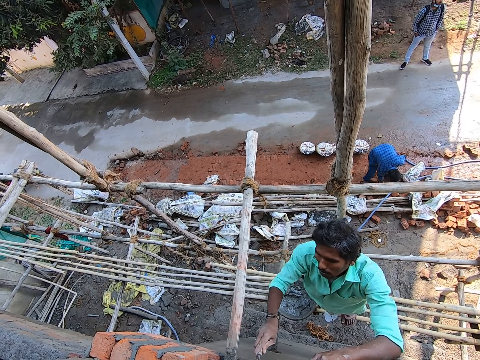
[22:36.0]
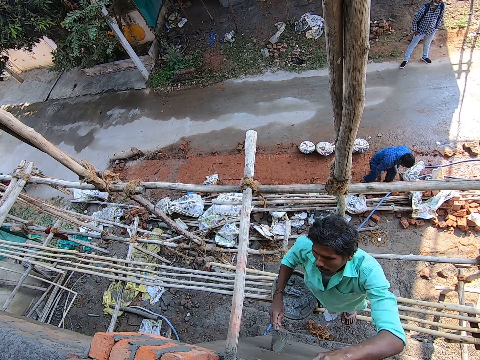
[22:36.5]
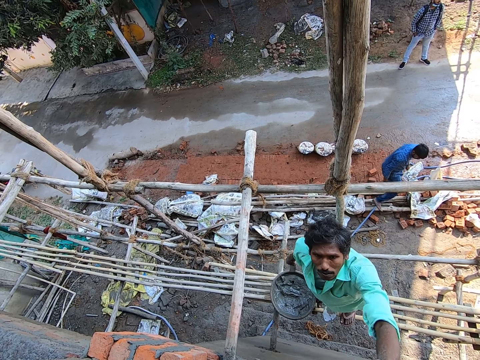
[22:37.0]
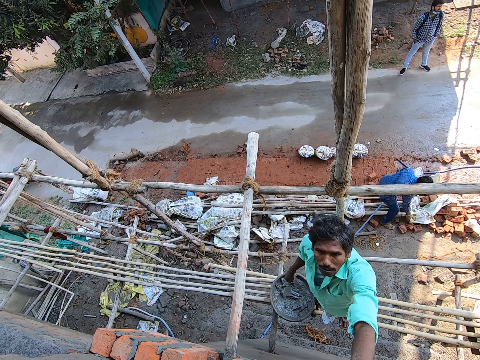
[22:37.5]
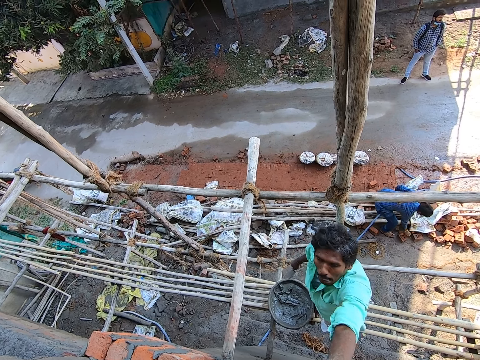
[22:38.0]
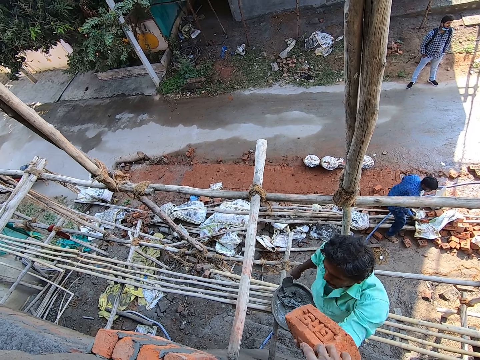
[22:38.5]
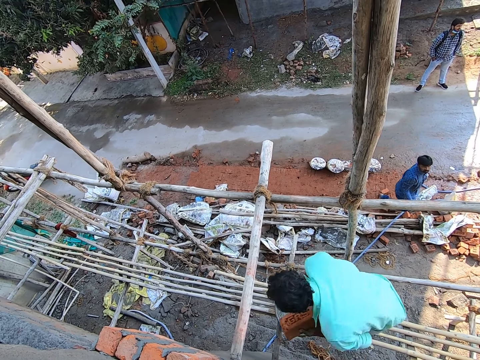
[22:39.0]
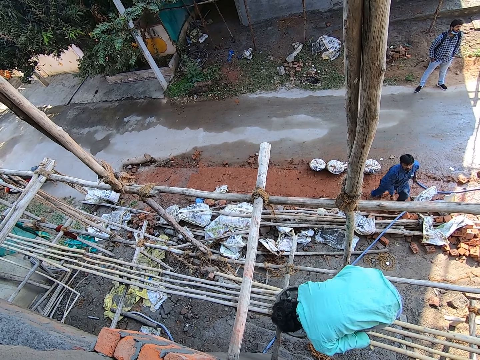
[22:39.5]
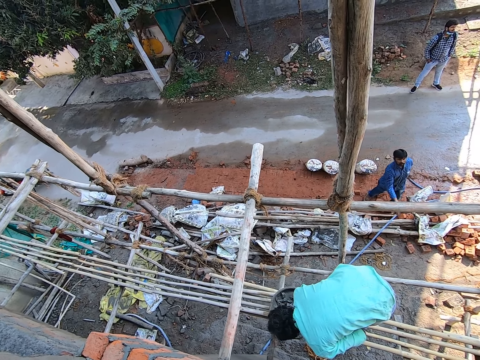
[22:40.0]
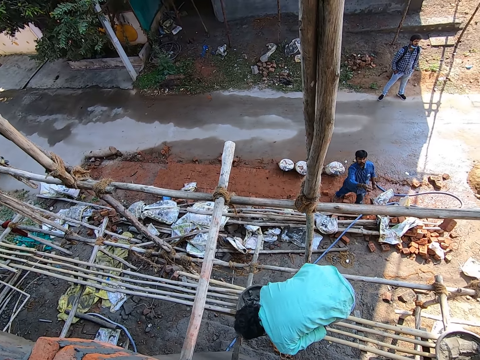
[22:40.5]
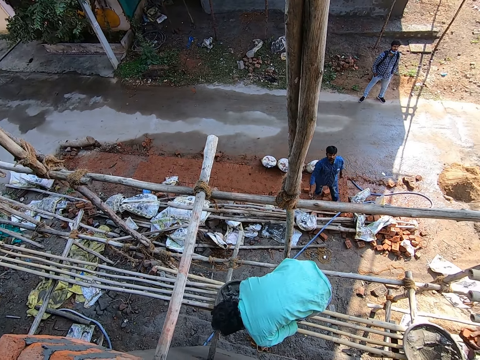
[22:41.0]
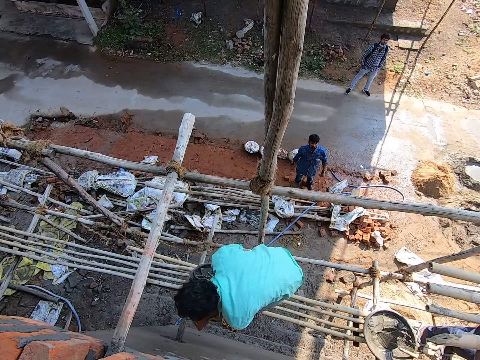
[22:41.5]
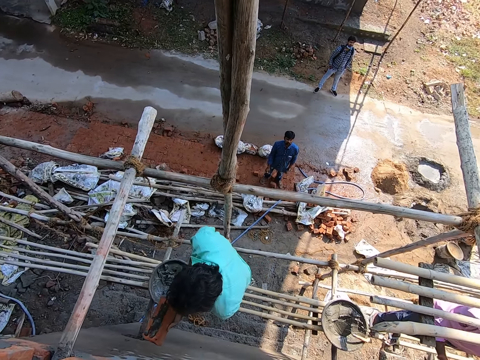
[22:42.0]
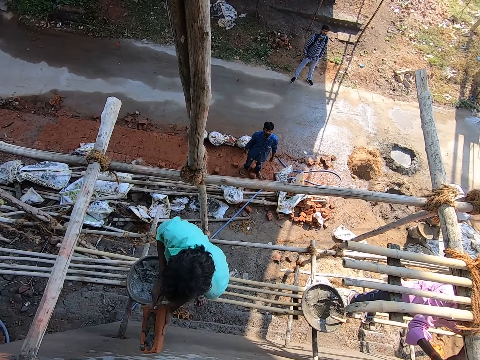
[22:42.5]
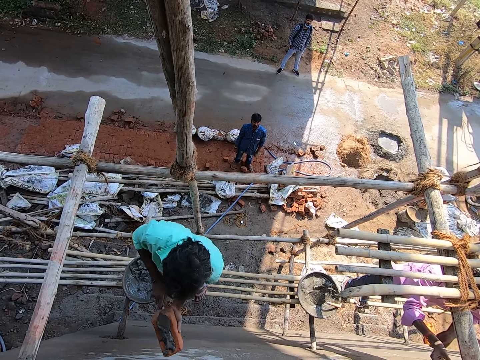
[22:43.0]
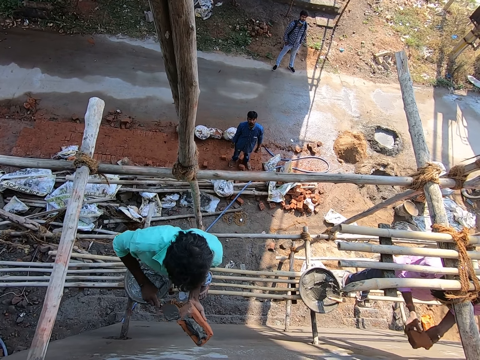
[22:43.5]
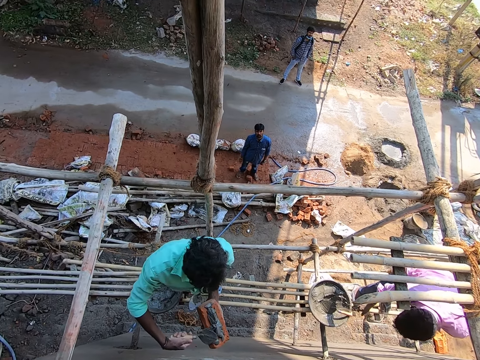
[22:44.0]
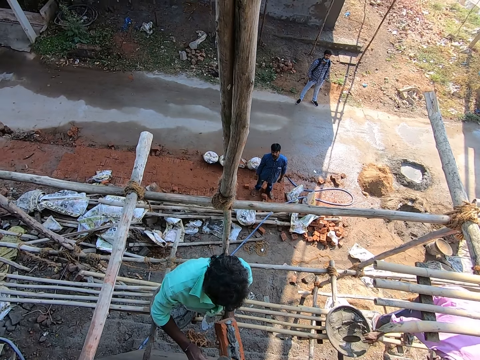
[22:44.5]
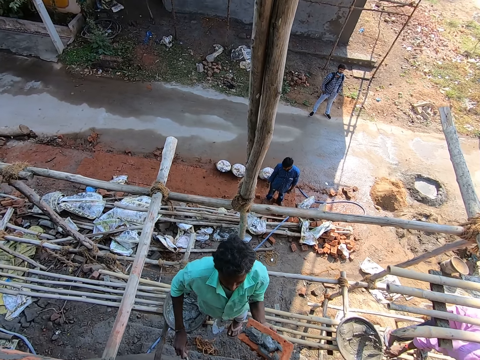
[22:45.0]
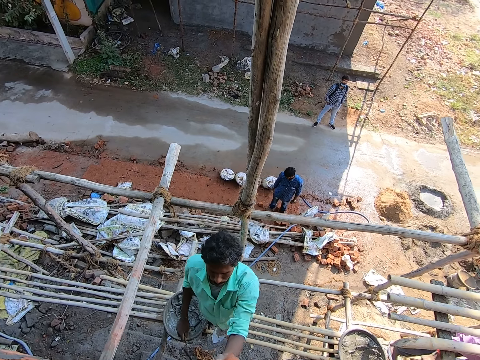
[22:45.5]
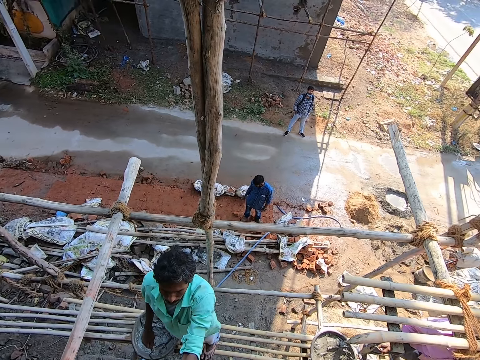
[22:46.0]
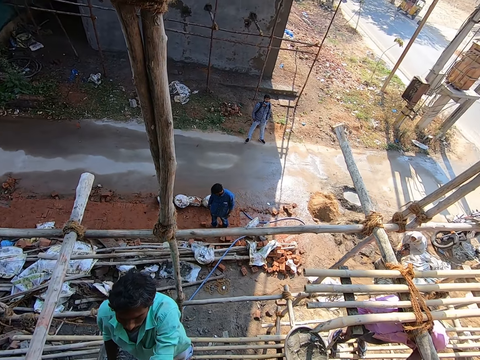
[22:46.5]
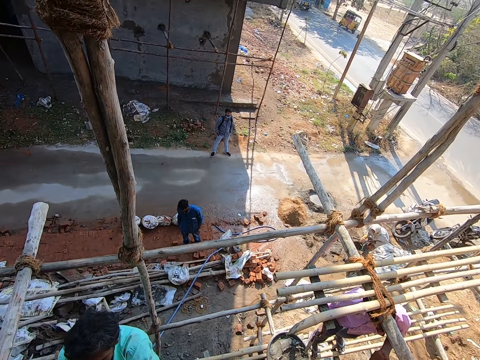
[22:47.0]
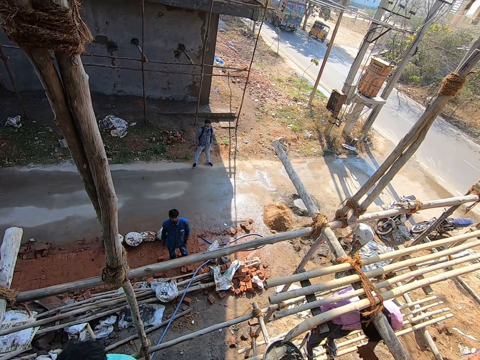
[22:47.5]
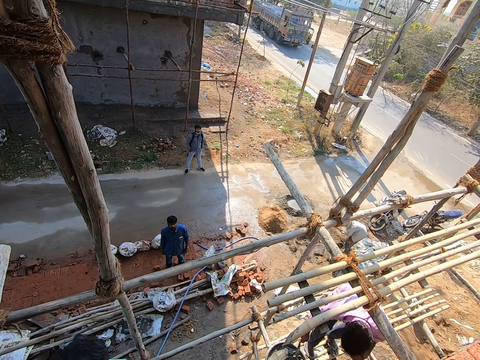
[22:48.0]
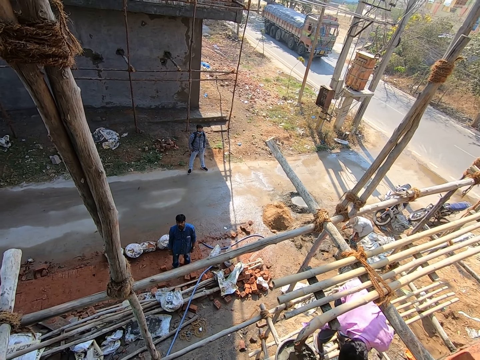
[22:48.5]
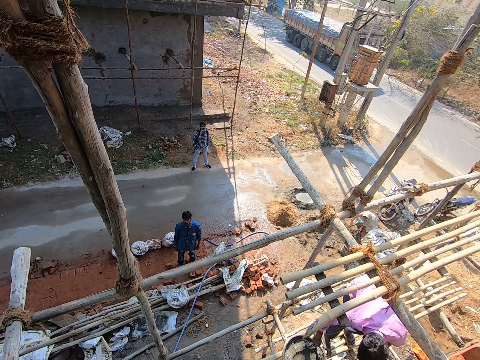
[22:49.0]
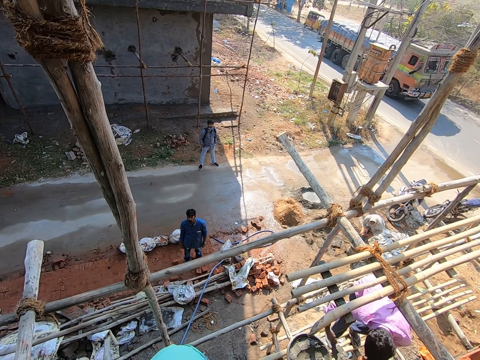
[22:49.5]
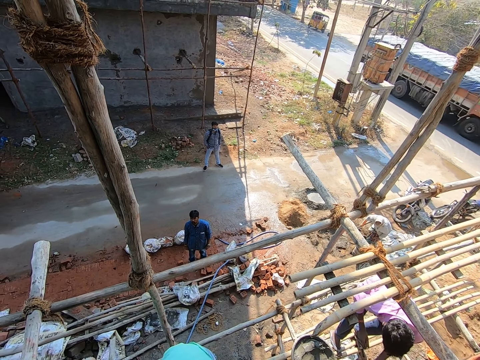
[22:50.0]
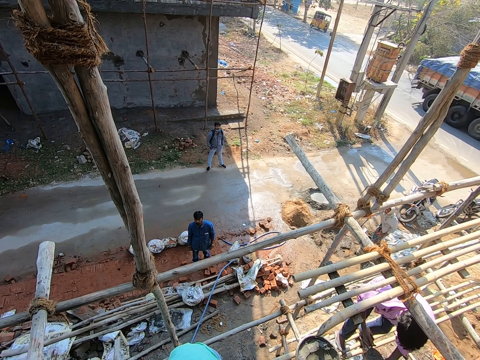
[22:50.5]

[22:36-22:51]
A man flaps the hand. Another man picks a brick from the ground with his right hand. The camera wearer passes a brick to the first man with his right hand. The first man scoops the concrete with a trowel. The other man throws the brick to a third man with his right hand. The first man applies concrete mix on the brick with the trowel in his right hand. The third man picks the trowel from the pan with his right hand. Another man lays the brick on the building with his left hand. The camera wearer looks around the construction site.

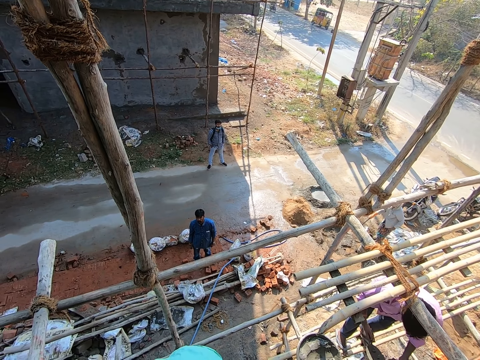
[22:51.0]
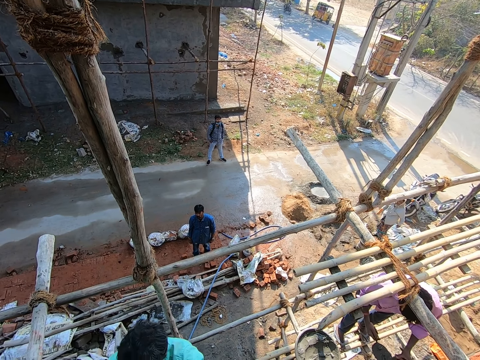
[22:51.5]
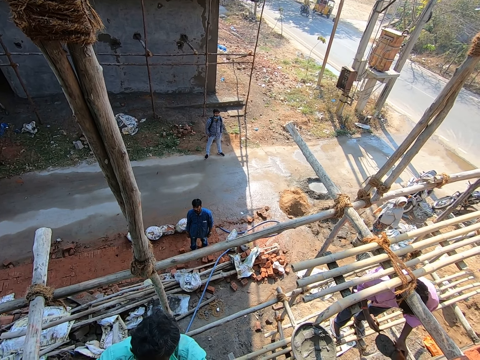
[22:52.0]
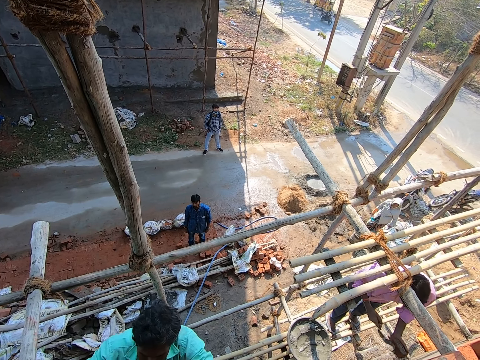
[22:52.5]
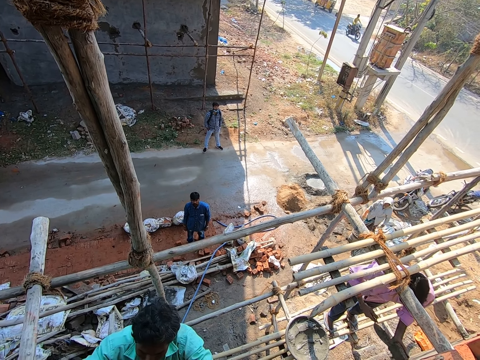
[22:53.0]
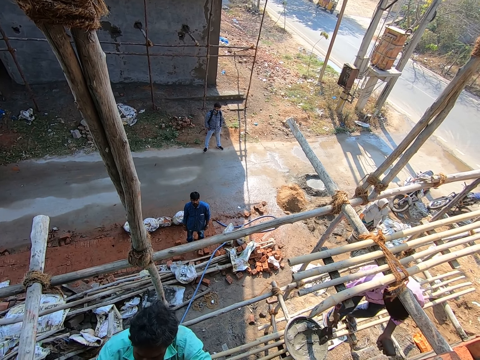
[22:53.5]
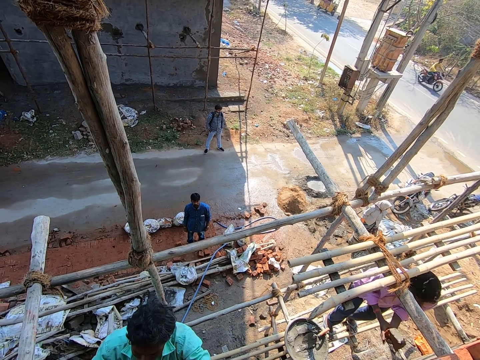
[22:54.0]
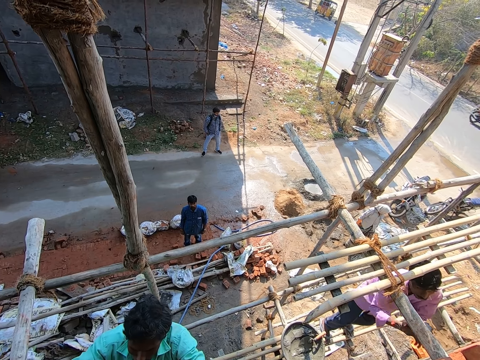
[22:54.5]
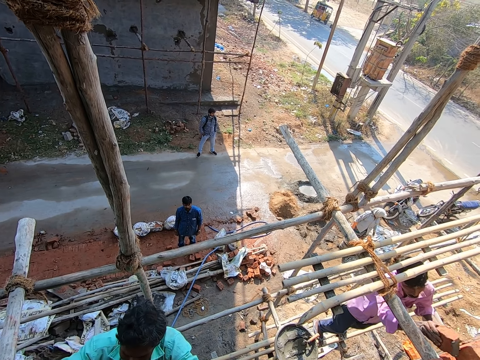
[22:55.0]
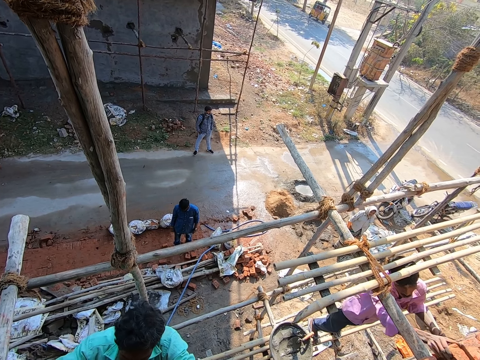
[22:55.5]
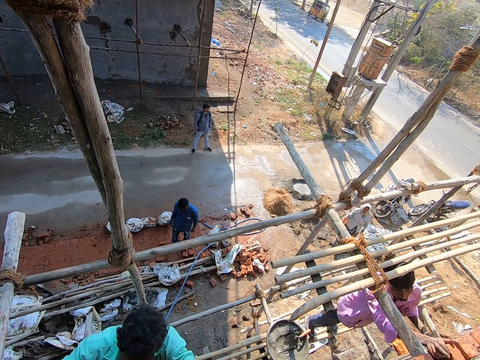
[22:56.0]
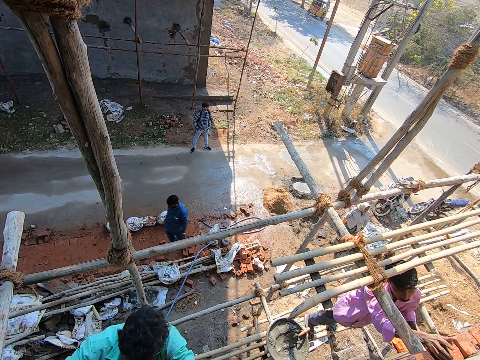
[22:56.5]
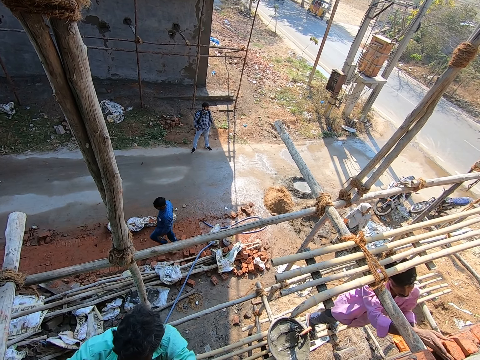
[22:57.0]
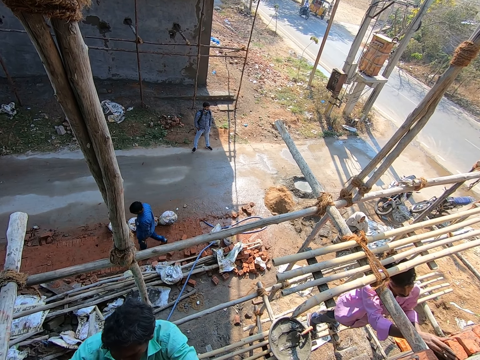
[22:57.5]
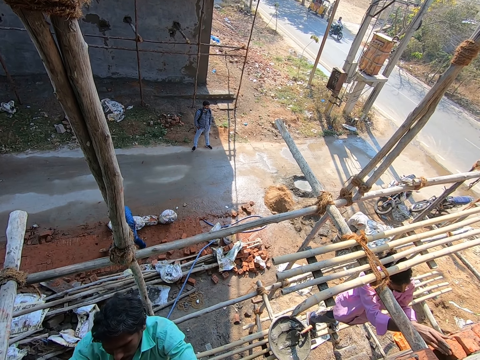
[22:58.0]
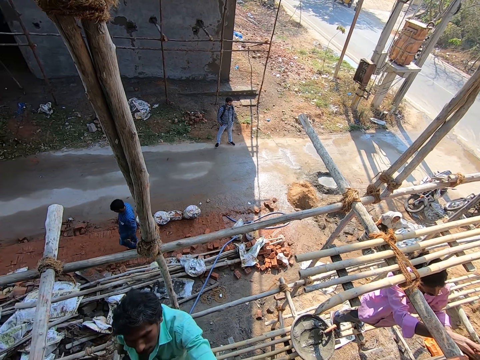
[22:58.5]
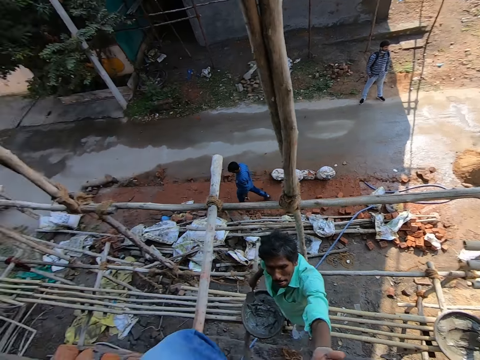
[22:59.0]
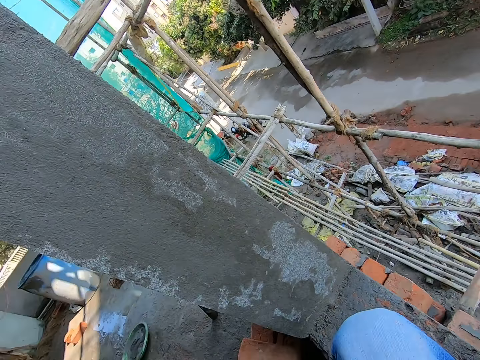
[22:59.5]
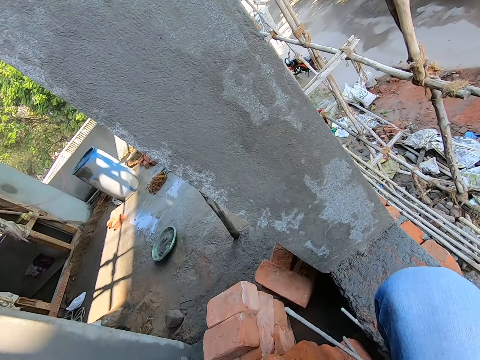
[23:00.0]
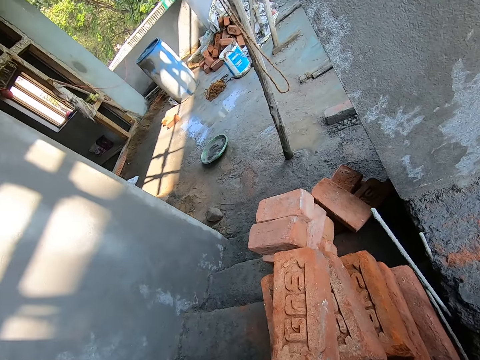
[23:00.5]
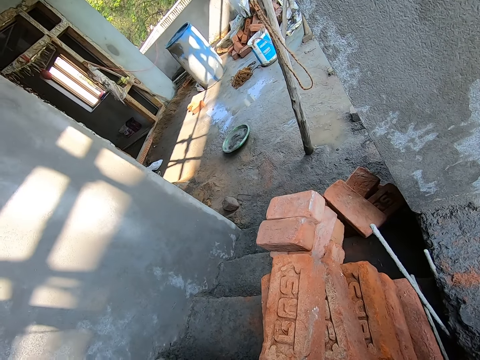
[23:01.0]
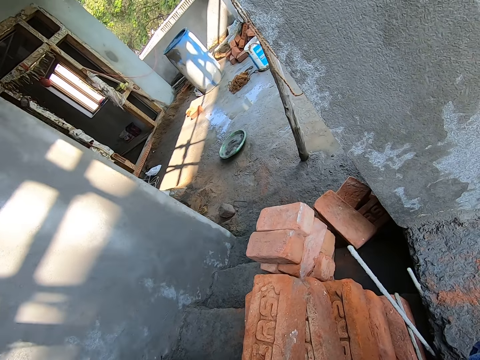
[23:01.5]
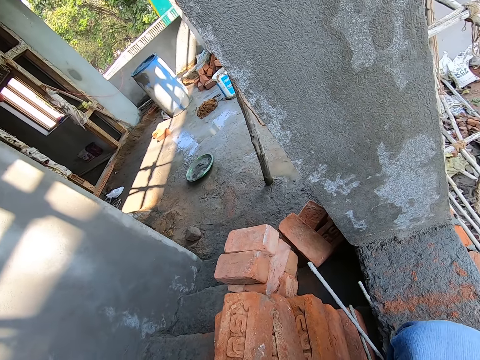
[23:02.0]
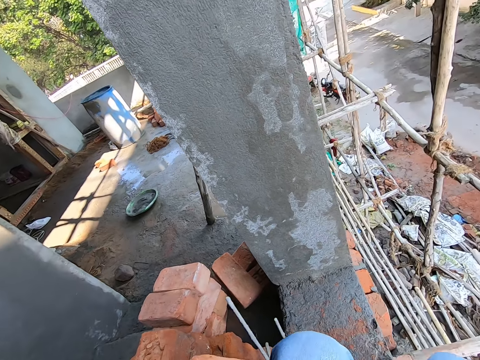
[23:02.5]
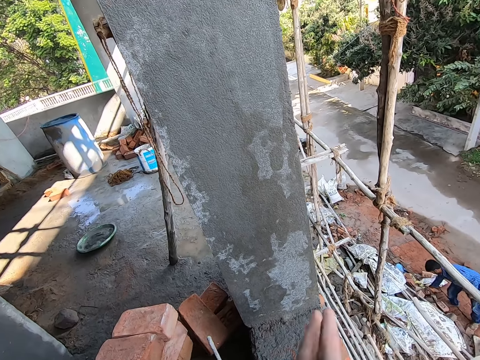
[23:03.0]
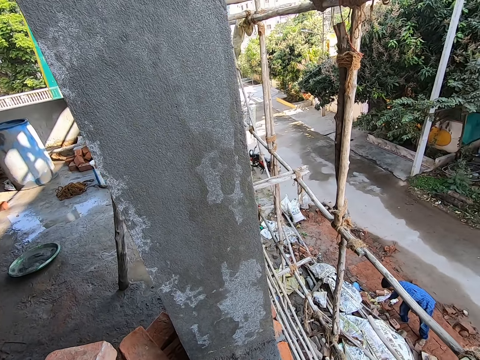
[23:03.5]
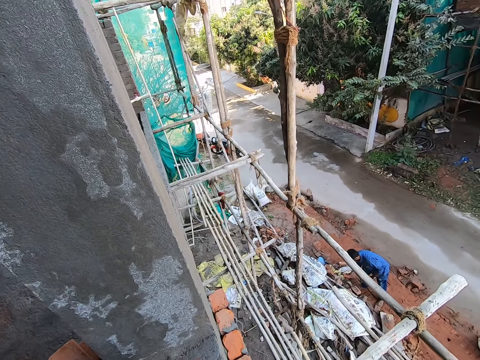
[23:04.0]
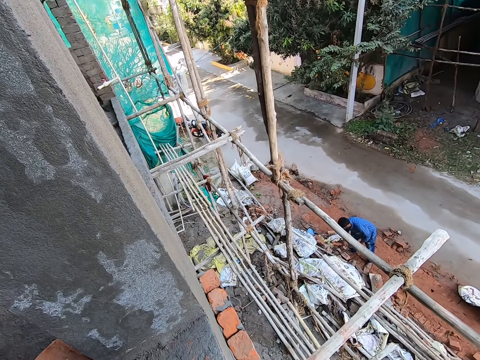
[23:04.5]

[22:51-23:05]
A man applies mortar on a brick with a trowel in his right hand. He drops the trowel in a pan of mortar on a scaffold with his right hand. He lays the brick with his left hand. The camera wearer holds the brick.
